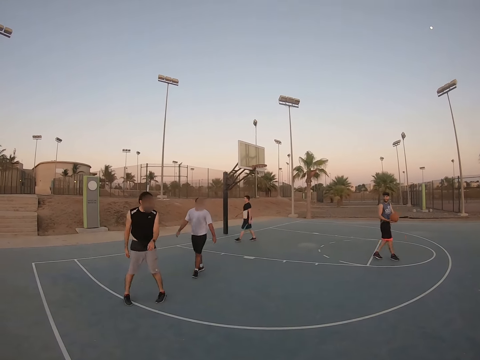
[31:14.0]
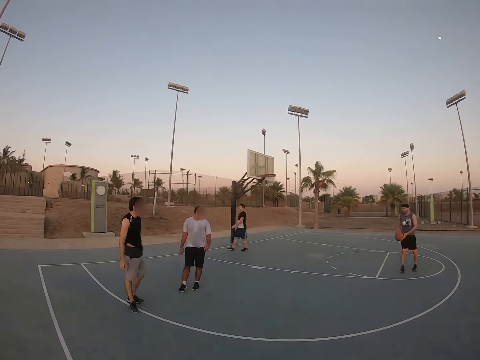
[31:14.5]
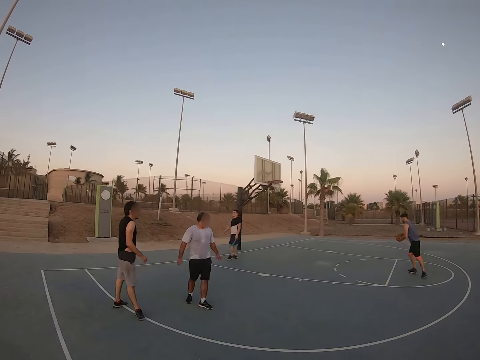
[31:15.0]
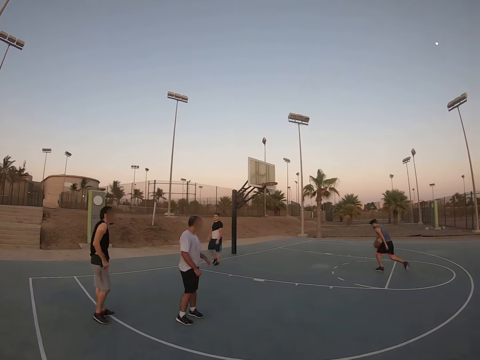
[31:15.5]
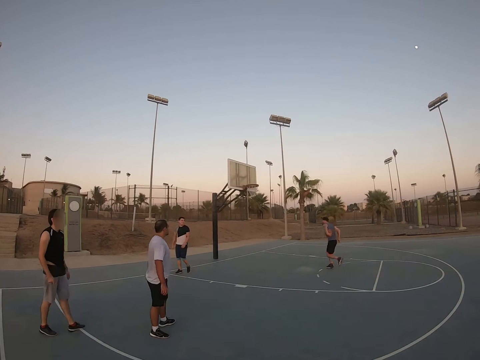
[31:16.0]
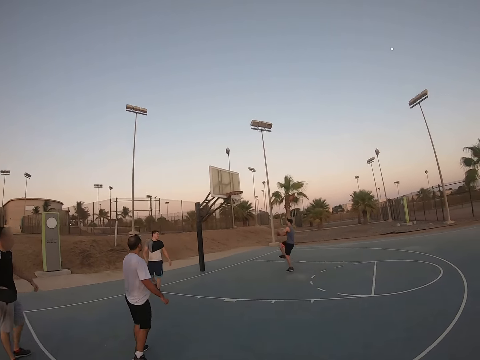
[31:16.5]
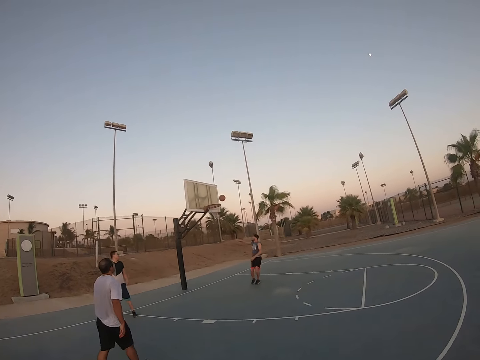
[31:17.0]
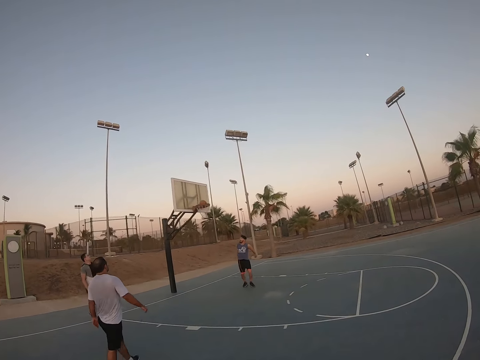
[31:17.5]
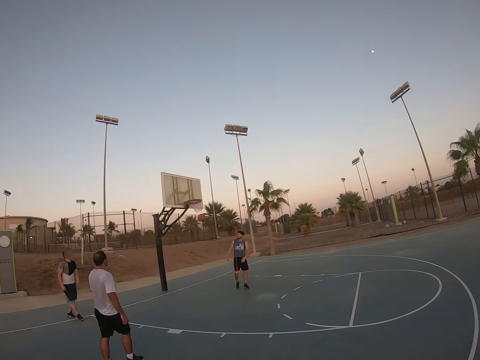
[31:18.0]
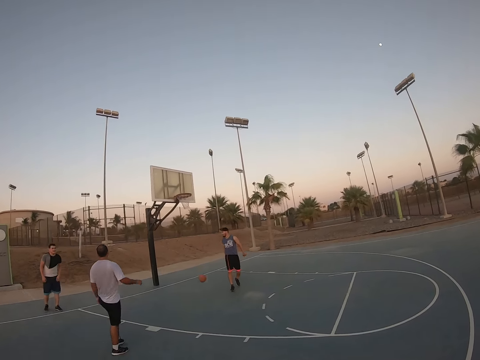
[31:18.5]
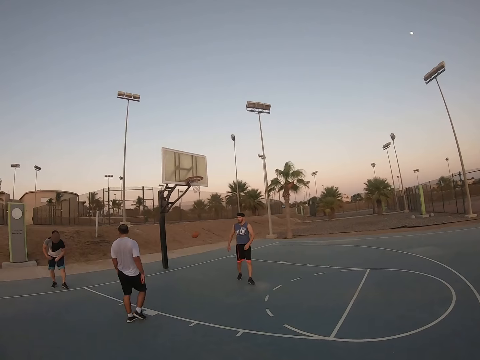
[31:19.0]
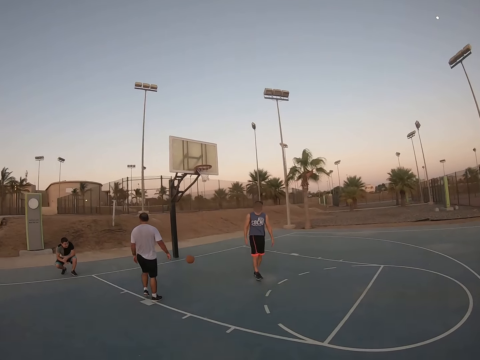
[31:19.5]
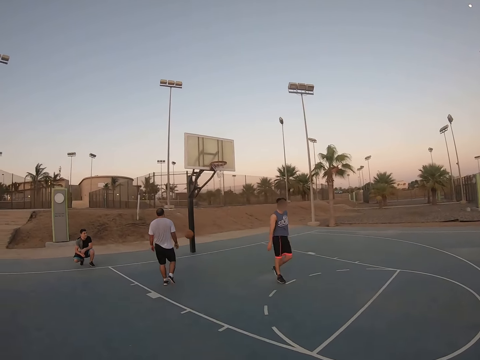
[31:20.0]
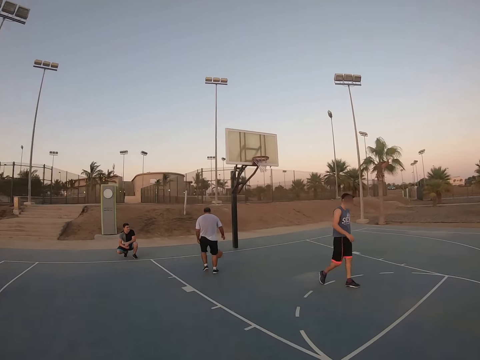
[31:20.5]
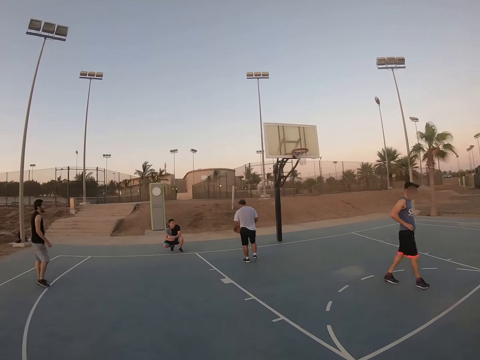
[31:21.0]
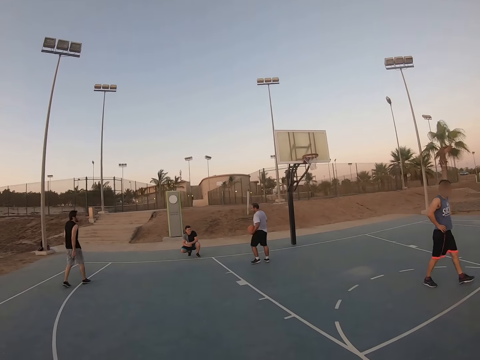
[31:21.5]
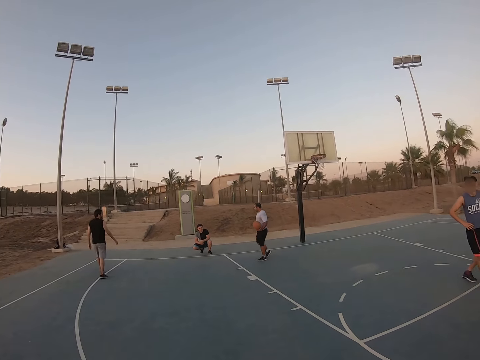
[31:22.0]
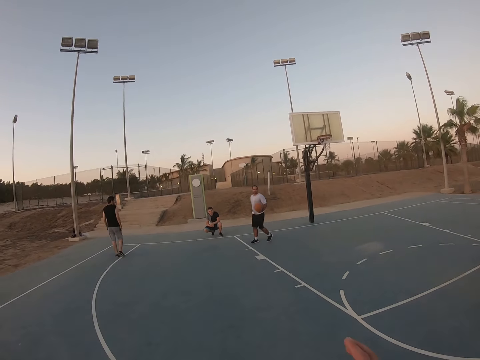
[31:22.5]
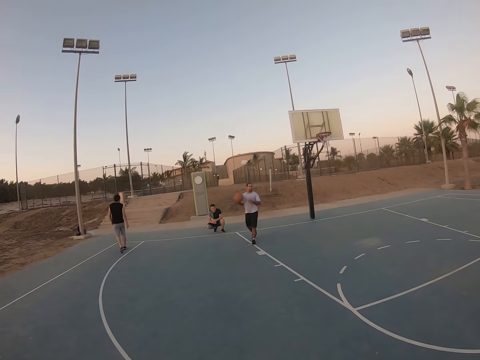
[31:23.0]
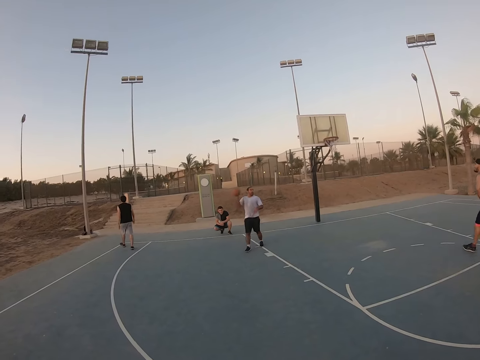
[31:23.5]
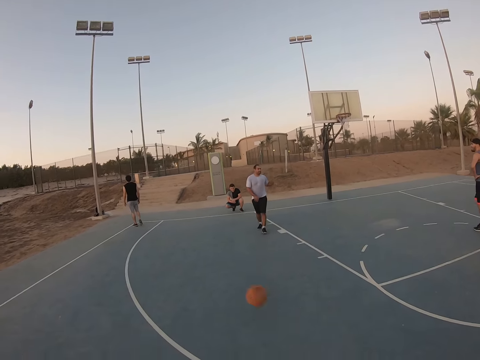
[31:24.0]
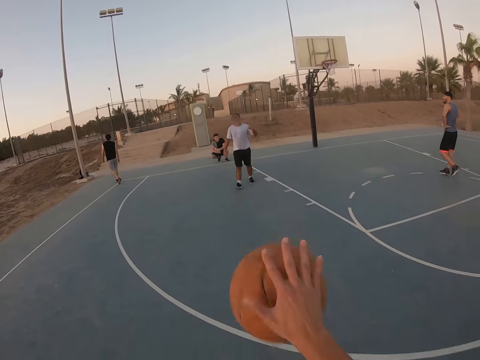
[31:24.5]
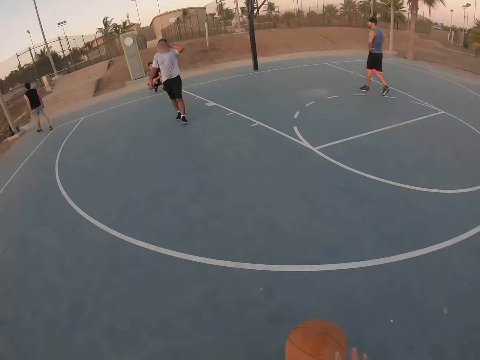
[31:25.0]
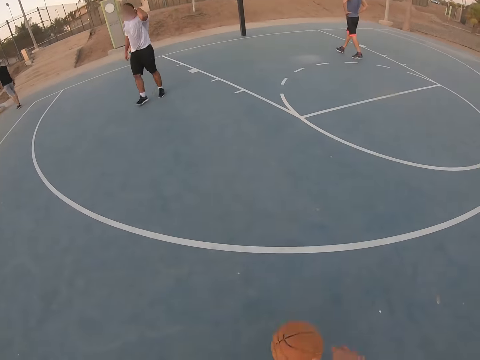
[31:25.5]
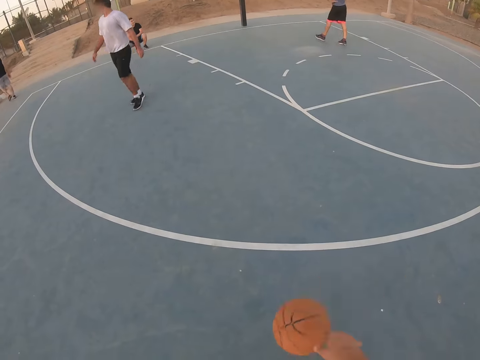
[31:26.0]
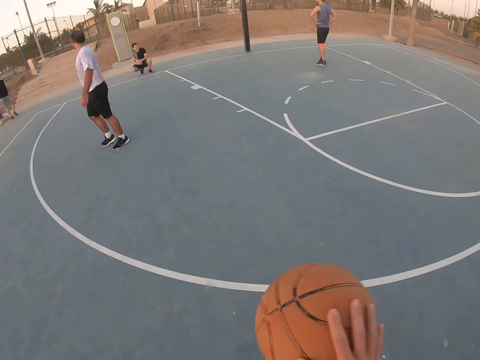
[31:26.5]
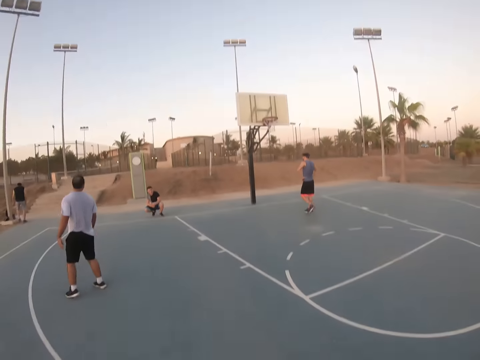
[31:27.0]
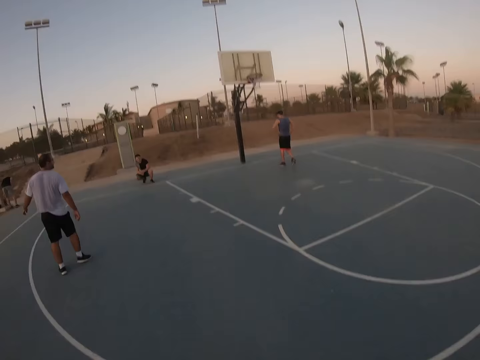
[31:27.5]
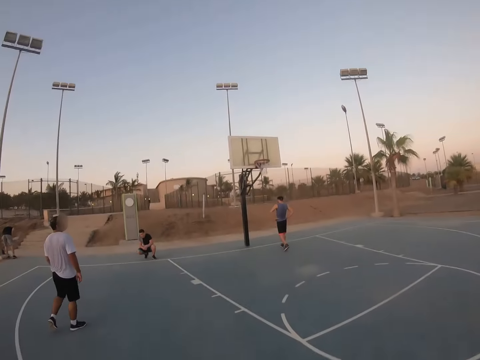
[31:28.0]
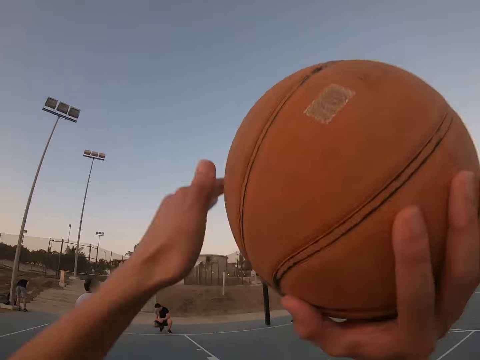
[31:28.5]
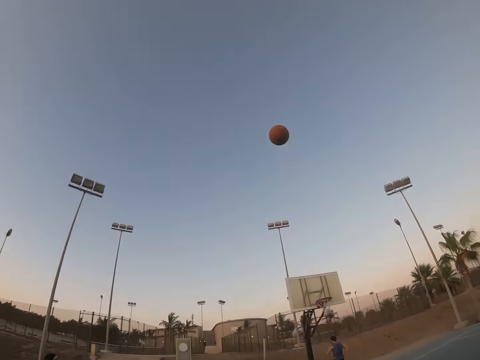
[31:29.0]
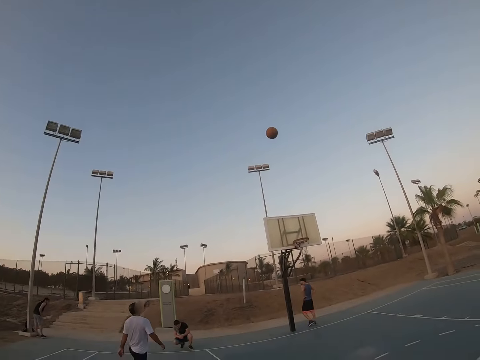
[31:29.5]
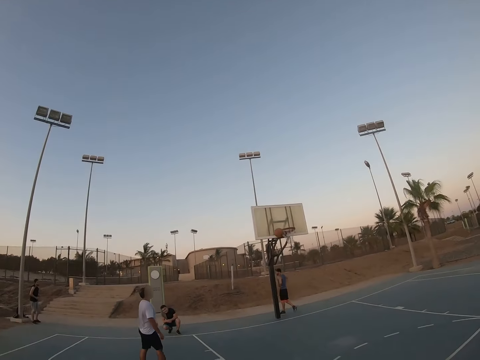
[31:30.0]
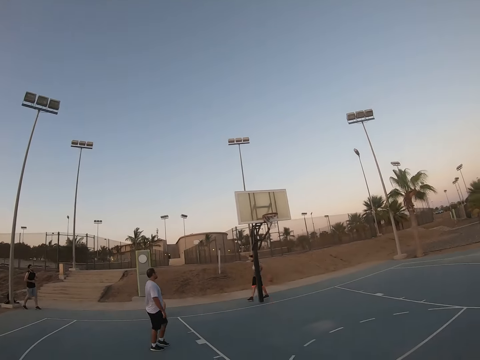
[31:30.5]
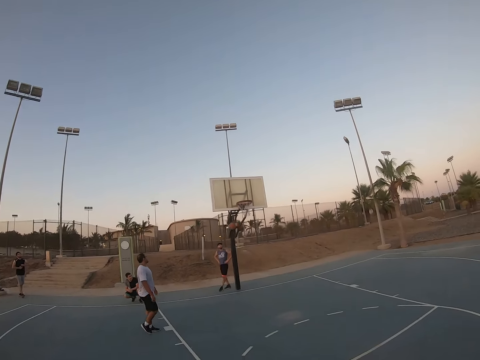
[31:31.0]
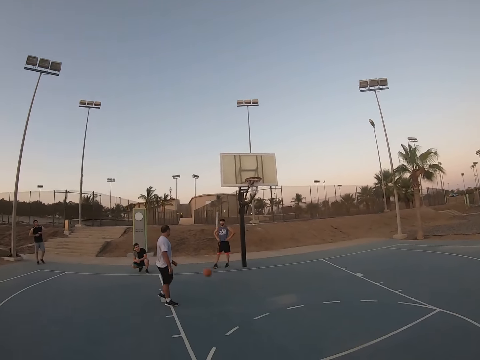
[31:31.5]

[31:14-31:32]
A man swings the ball, bounces the ball, throws the ball to the field goal, and scores. Another man picks up the ball, walks with the ball, and throws the ball to the camera wearer. The camera wearer catches the ball. They bounce the ball. They throw the ball to the field goal.

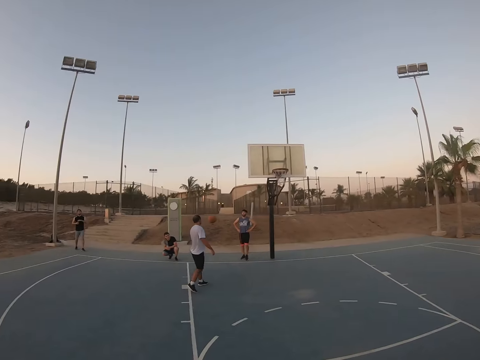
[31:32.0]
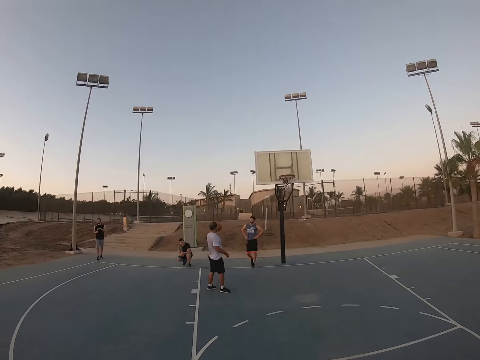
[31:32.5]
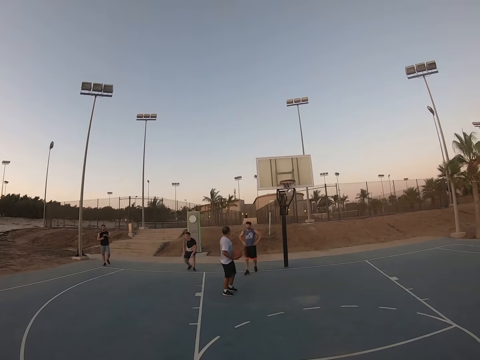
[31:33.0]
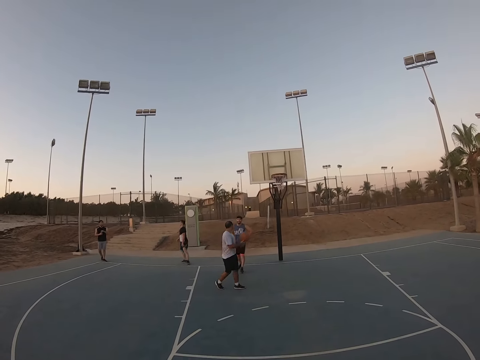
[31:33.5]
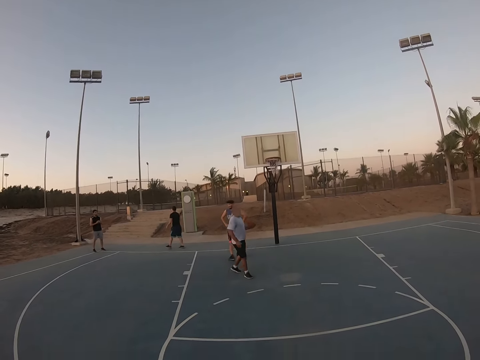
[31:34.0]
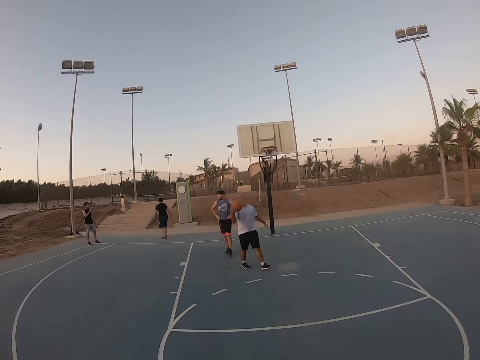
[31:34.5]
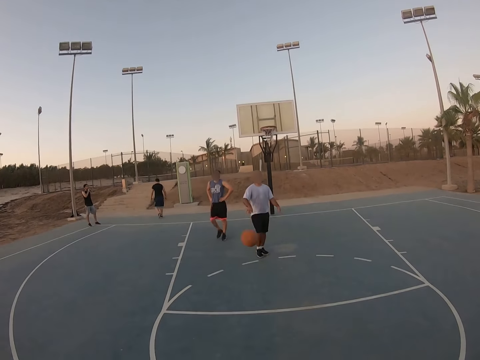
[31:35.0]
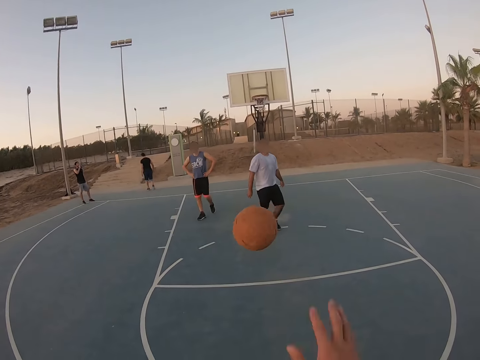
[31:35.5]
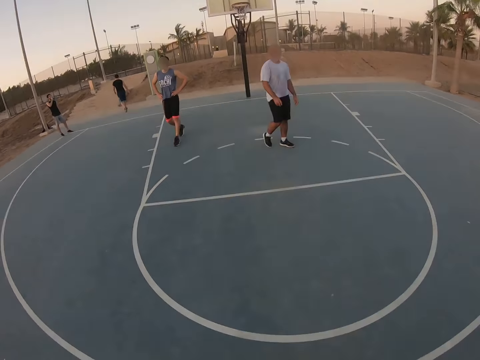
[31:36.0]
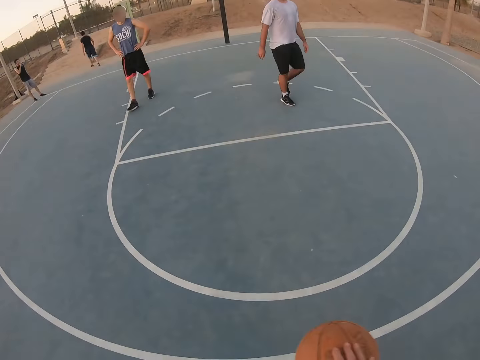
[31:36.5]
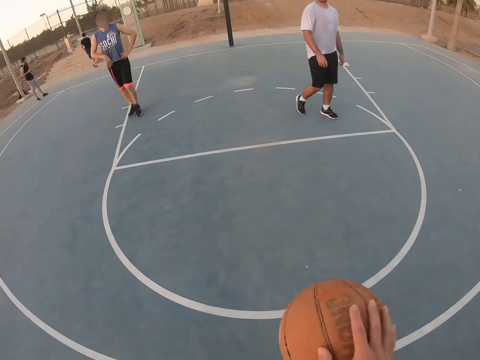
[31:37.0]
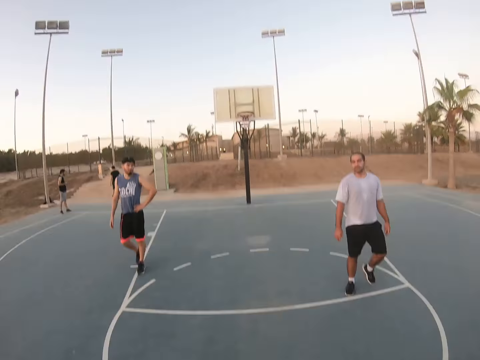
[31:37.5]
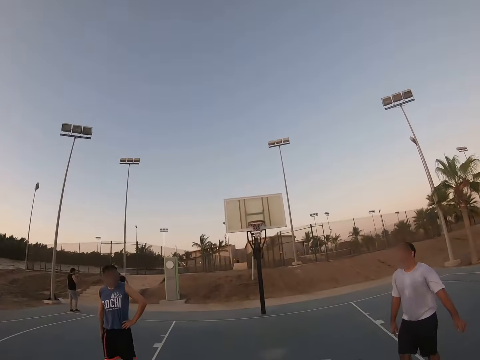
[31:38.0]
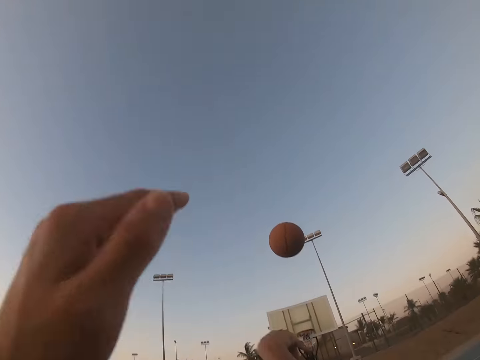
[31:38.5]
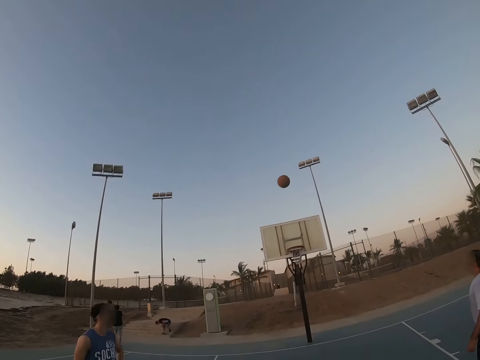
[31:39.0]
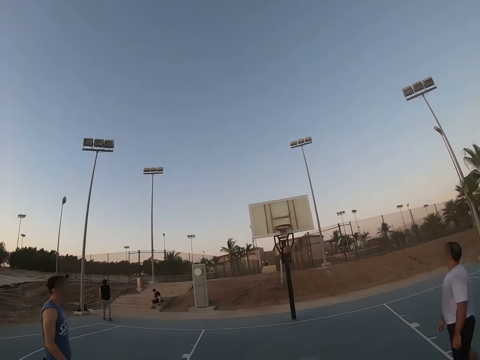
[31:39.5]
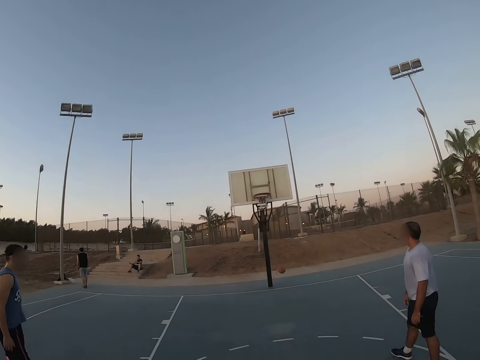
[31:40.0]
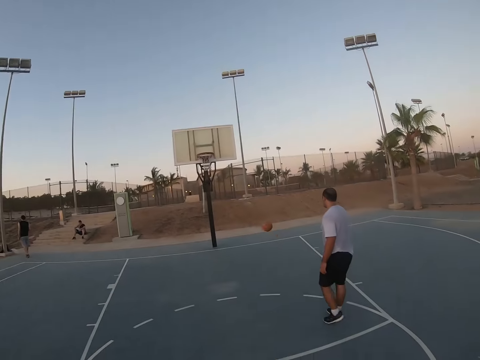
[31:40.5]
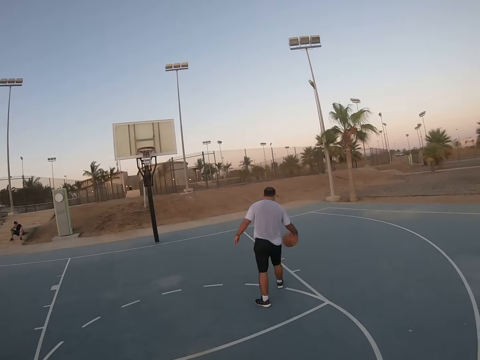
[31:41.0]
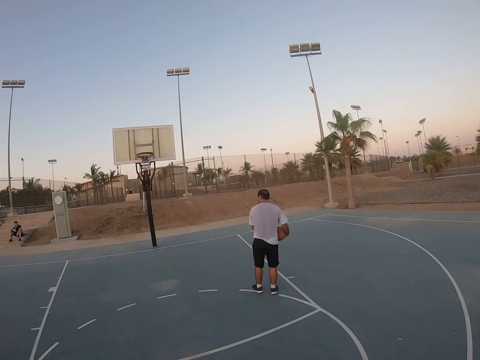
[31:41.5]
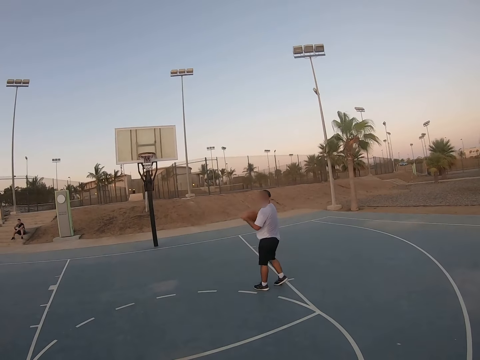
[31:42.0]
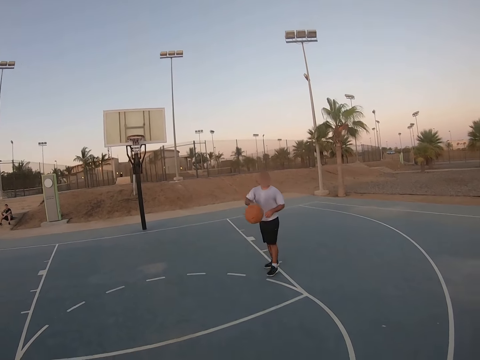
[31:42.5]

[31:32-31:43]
A man catches the ball and throws the ball to the camera wearer. The camera wearer catches the ball. They bounce the ball. They throw the ball to the field goal. They score. The man catches the ball.
